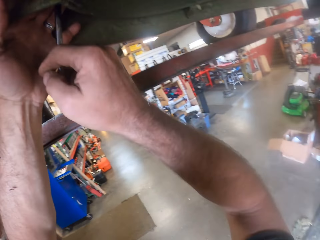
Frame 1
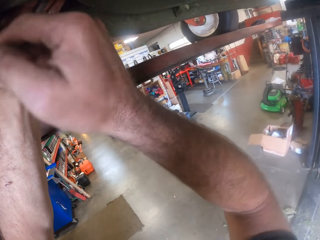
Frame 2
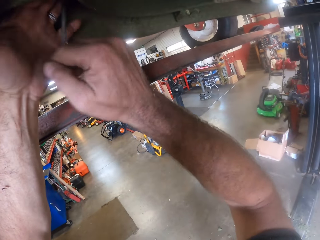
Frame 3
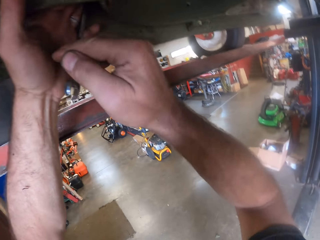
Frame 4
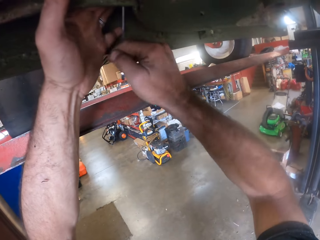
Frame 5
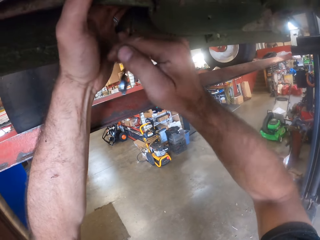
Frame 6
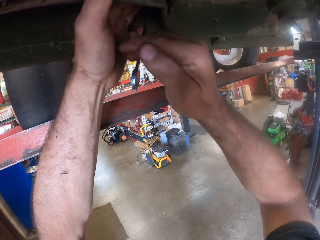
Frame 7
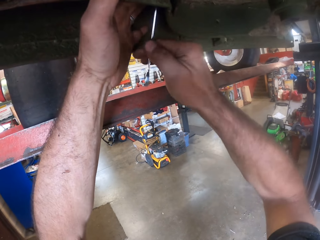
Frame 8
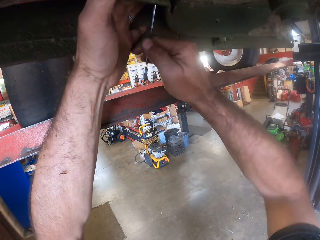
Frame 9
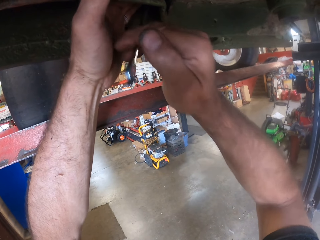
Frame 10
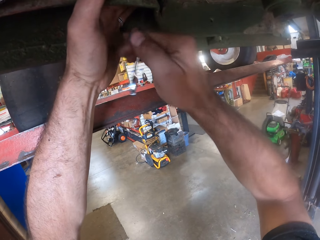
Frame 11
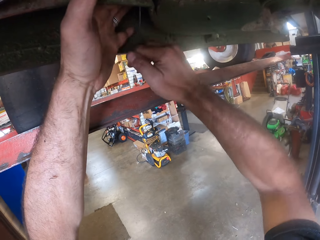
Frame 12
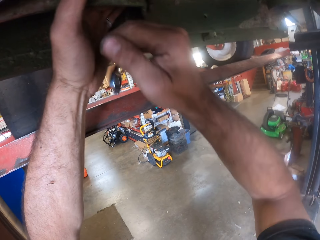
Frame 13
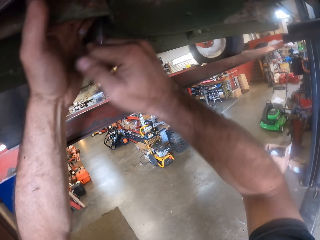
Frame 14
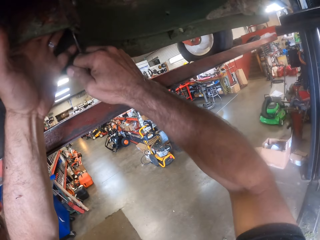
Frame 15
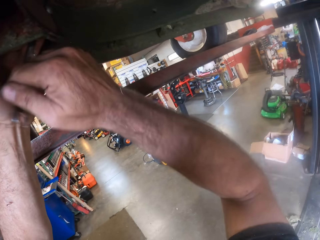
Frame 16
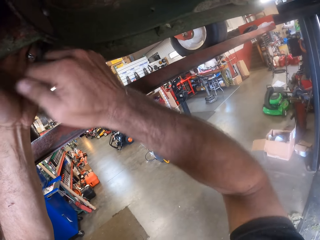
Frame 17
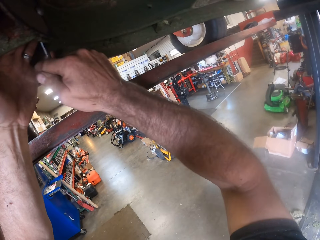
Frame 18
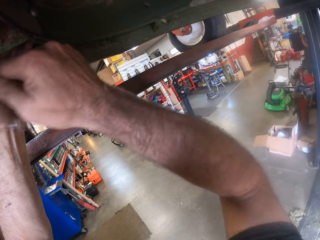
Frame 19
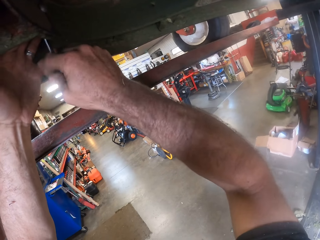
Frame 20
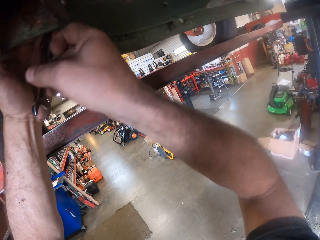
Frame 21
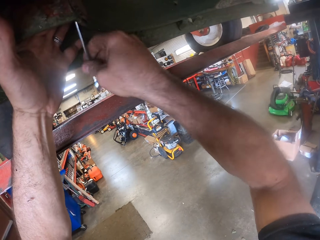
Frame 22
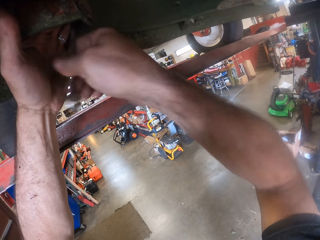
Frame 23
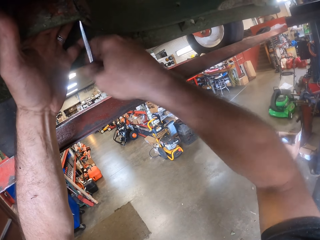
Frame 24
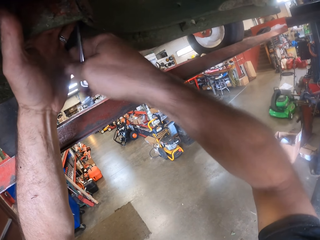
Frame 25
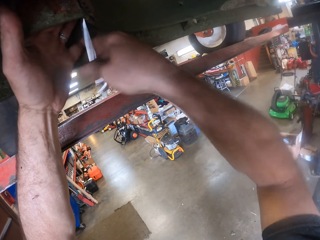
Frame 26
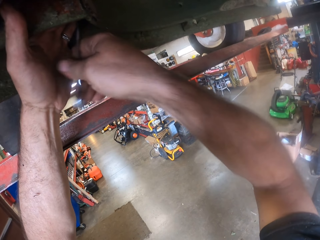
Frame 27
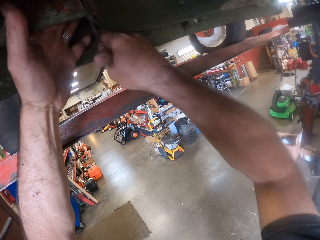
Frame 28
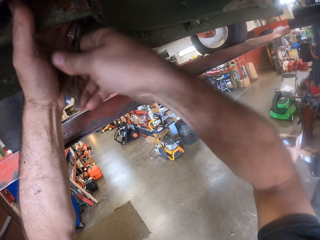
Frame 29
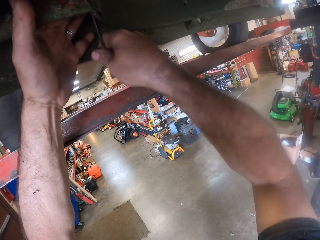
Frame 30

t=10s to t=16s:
The camera wearer fastens a nut below the car.

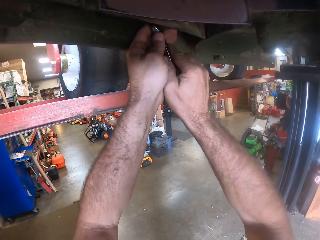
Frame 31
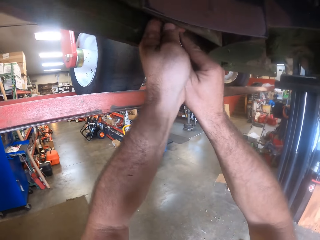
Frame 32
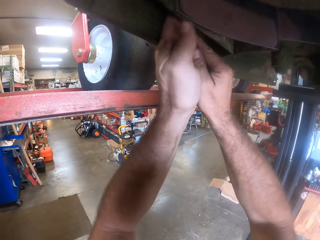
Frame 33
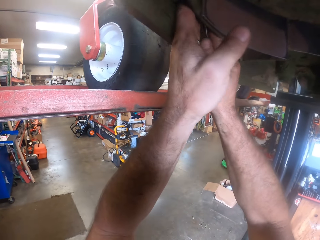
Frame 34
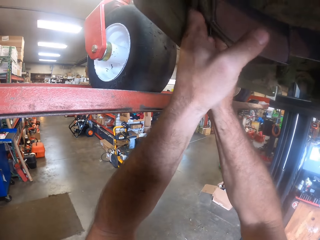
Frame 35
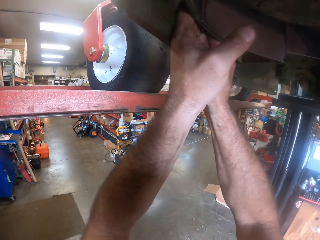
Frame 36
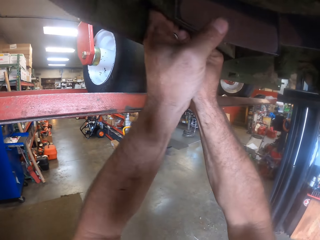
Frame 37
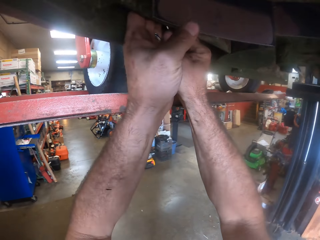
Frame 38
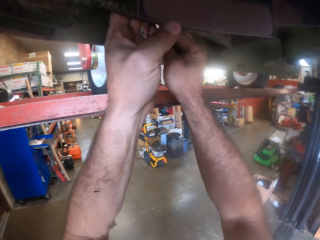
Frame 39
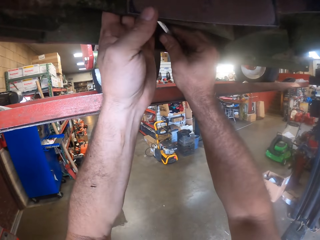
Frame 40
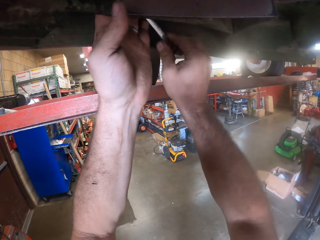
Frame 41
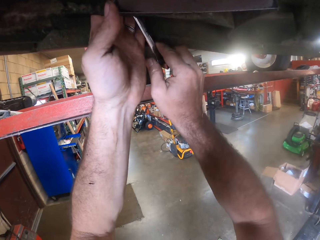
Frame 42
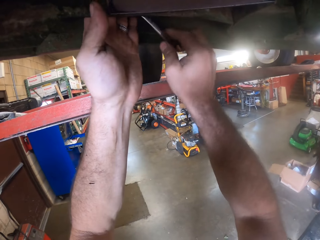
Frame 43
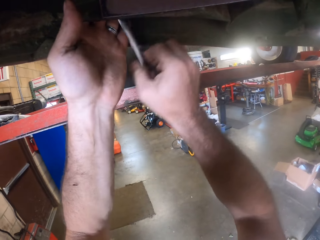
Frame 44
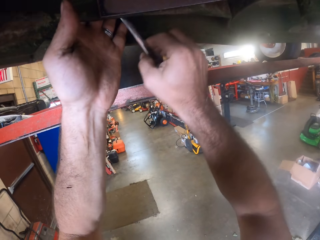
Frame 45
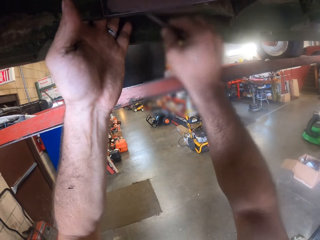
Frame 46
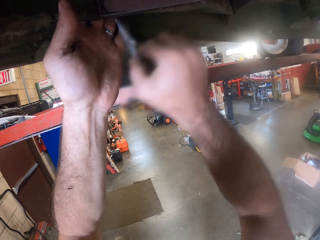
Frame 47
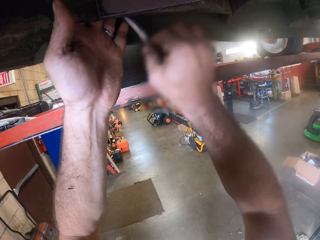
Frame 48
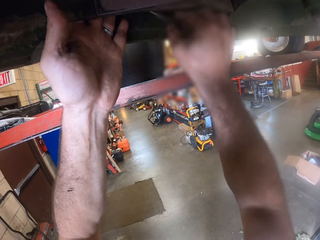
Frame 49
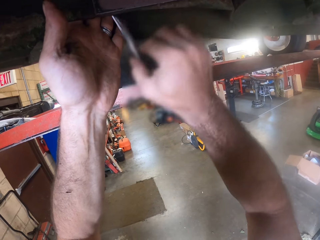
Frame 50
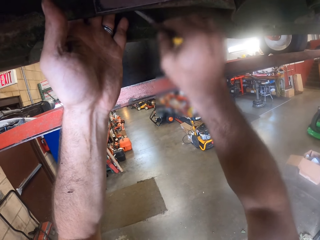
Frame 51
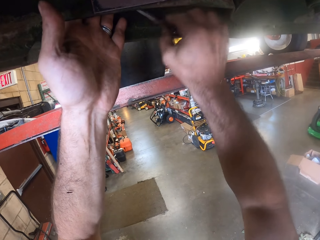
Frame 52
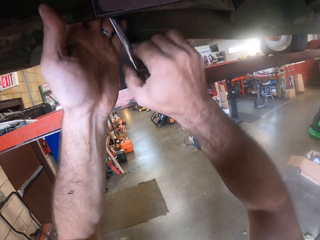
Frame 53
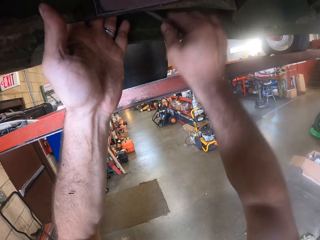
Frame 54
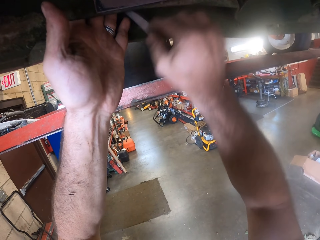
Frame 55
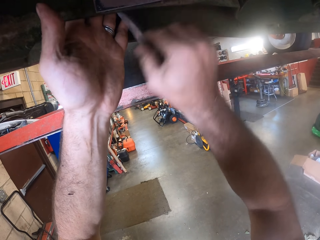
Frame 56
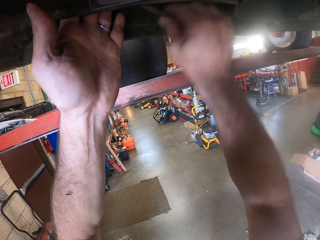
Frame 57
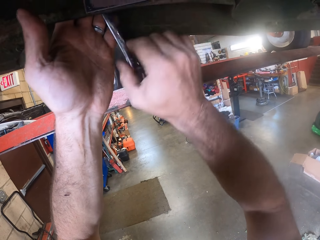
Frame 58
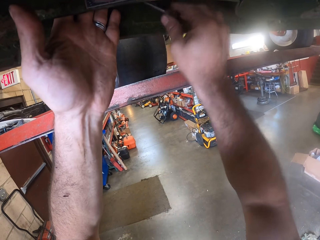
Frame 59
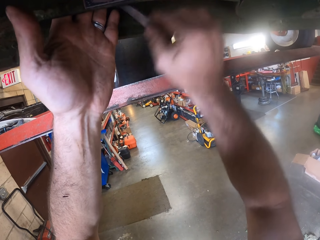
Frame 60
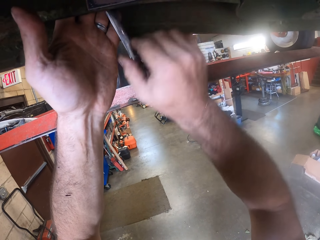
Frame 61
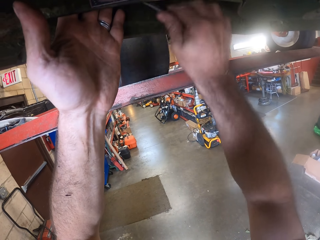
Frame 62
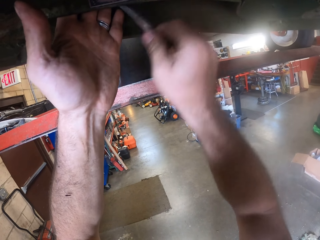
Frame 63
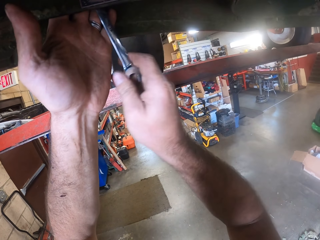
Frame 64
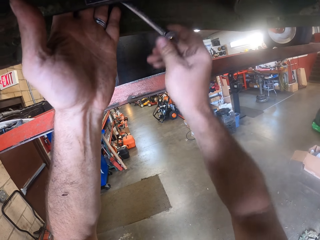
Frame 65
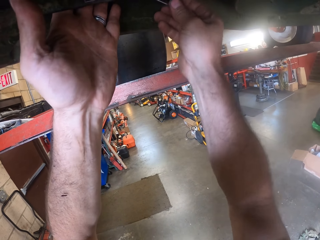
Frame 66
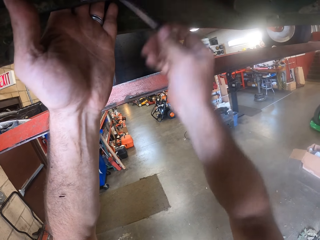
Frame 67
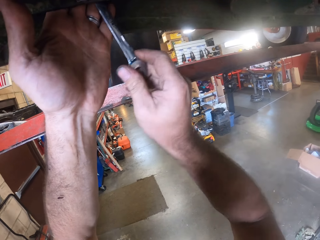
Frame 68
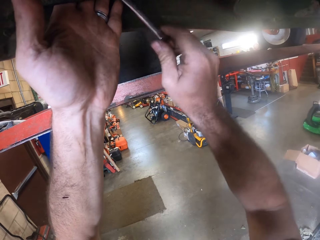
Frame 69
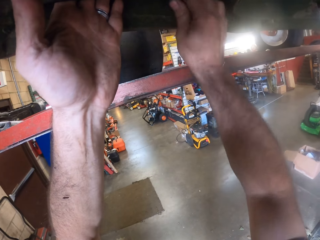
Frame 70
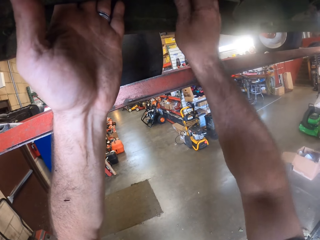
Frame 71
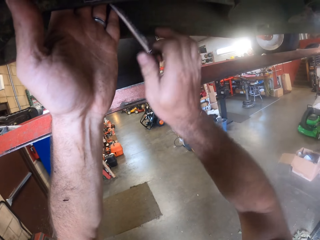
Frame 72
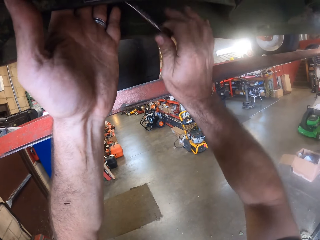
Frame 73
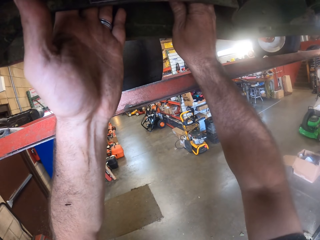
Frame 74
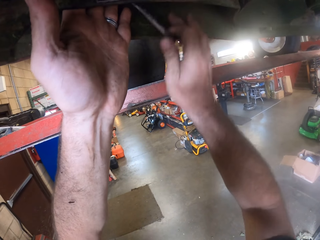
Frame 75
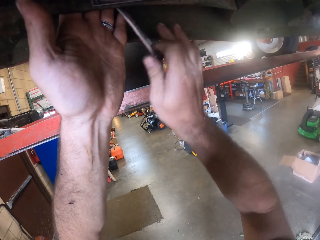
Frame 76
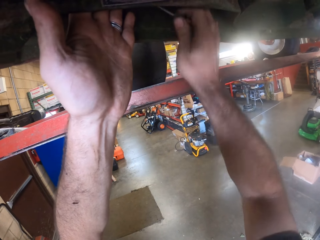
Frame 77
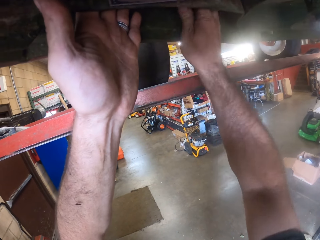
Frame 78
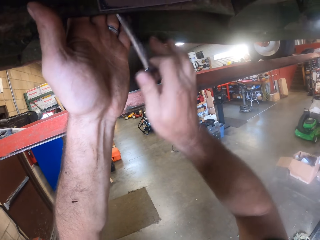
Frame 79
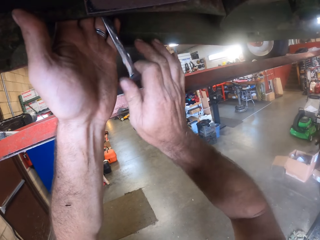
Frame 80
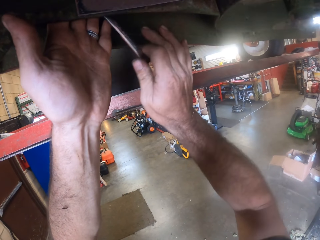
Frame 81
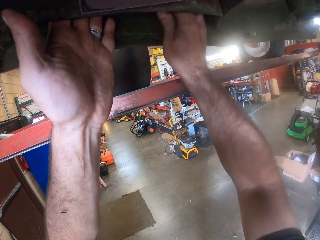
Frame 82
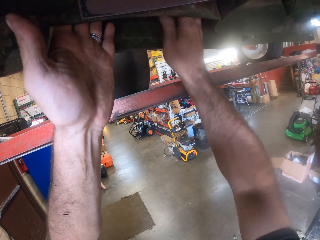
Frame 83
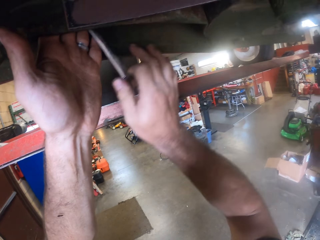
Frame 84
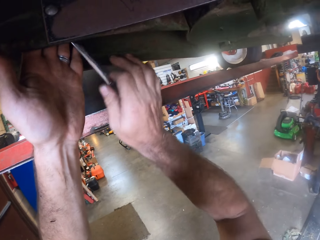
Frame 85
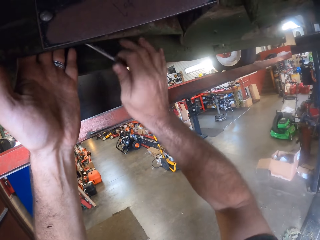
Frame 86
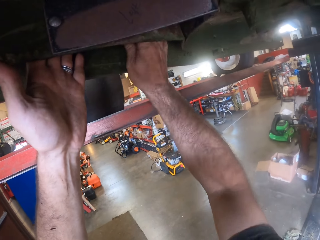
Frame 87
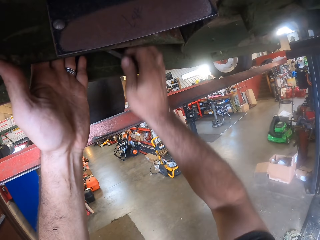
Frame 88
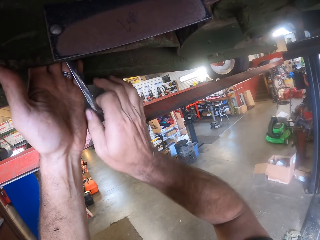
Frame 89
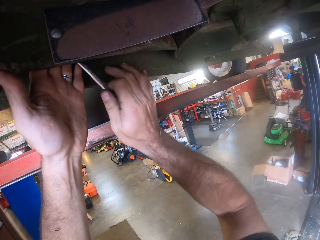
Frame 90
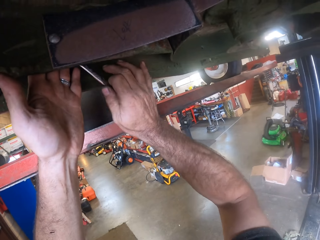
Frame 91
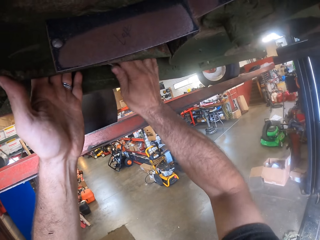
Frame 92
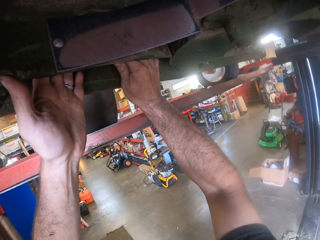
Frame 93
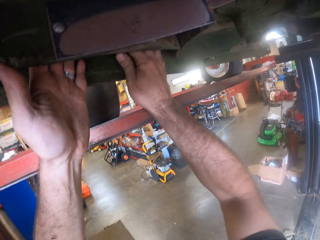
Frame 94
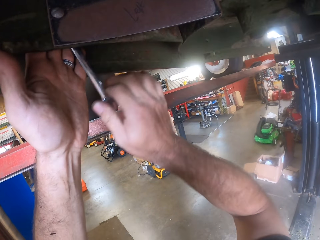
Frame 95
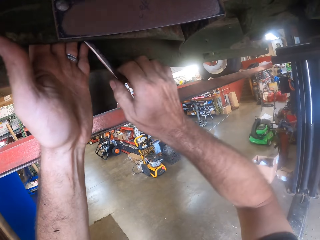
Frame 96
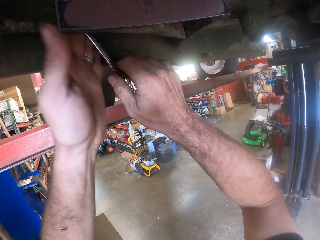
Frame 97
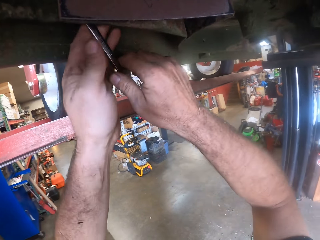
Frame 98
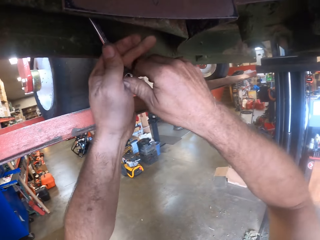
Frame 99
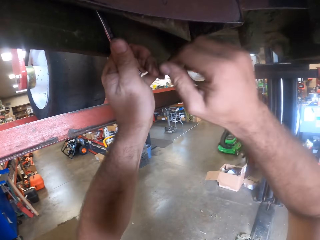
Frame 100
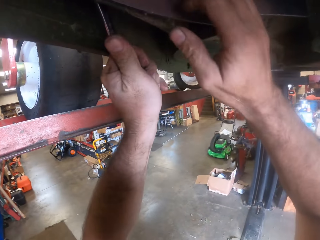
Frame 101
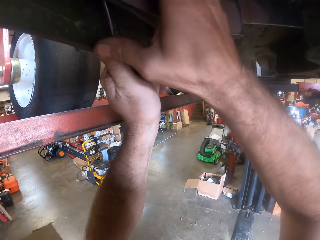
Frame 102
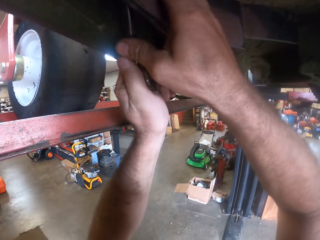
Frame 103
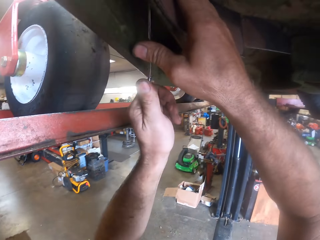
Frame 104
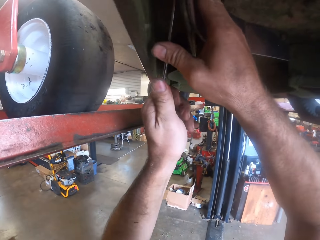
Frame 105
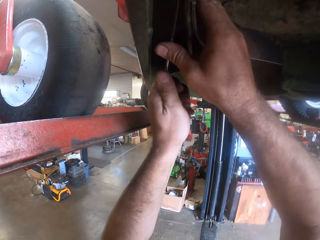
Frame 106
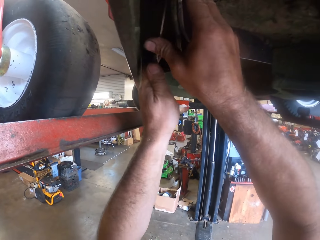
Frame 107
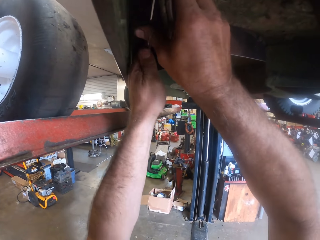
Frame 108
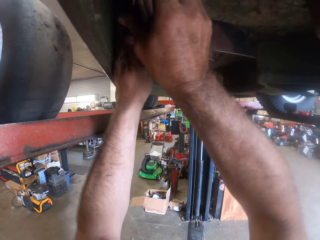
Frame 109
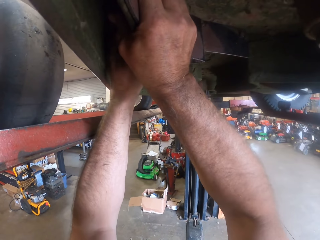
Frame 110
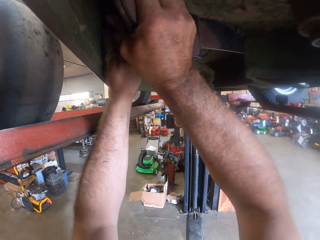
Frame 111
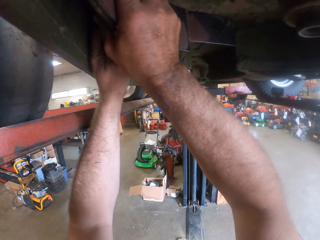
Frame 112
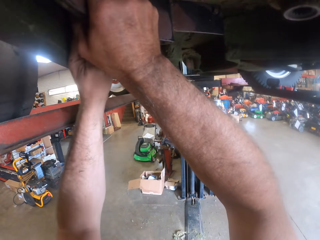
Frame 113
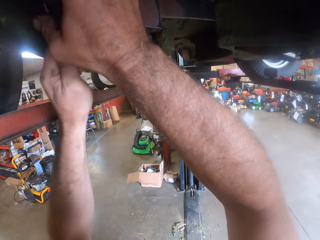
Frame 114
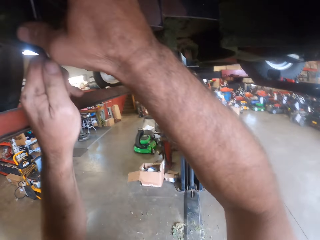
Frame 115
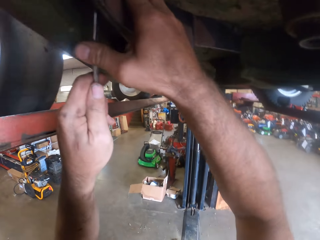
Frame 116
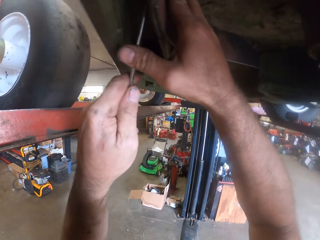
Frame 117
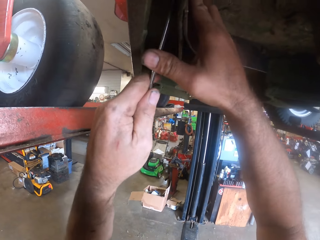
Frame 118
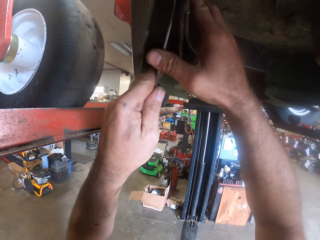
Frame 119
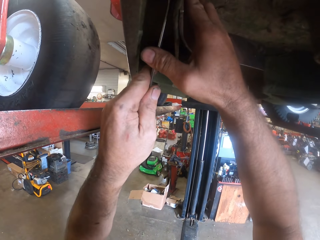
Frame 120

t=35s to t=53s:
The camera wearer fastens another nut below the car.
